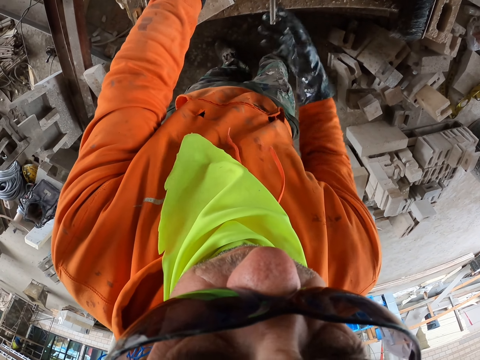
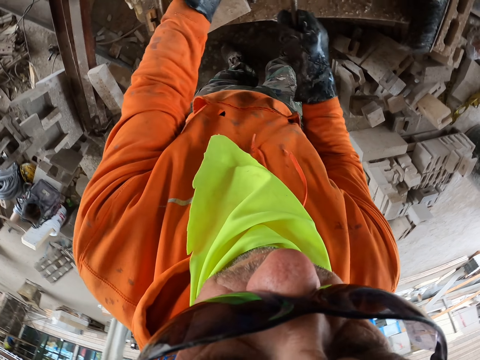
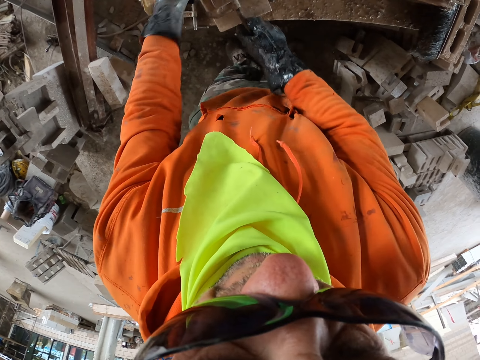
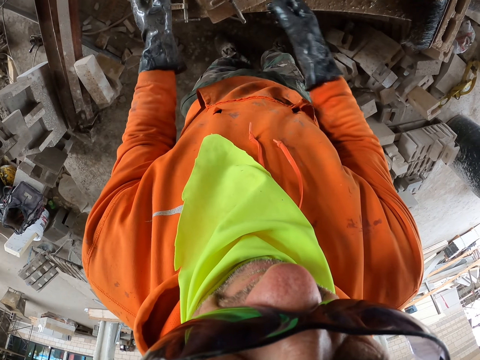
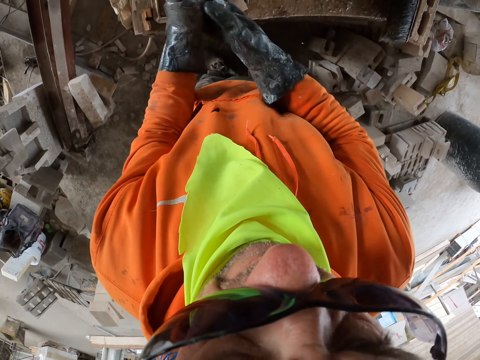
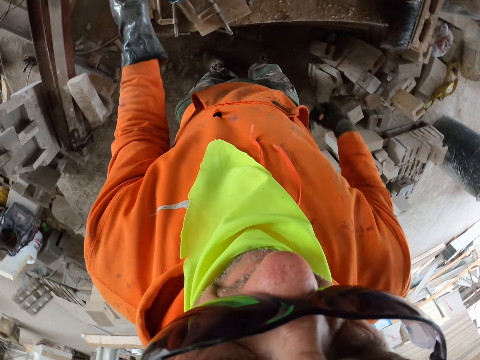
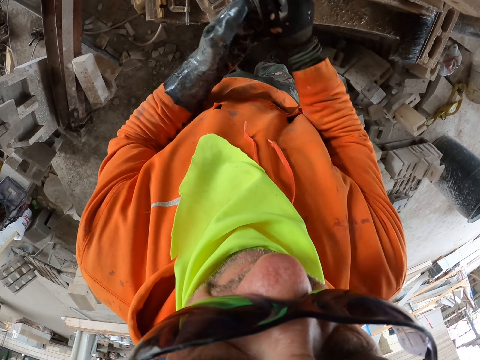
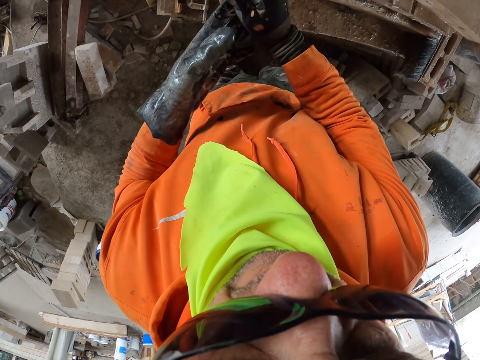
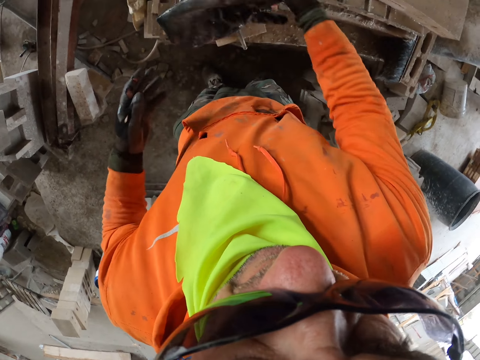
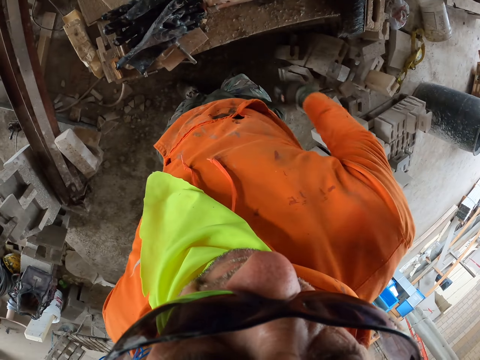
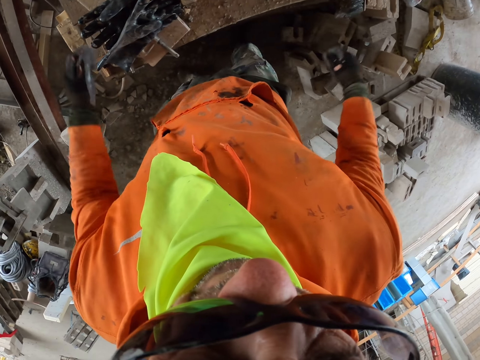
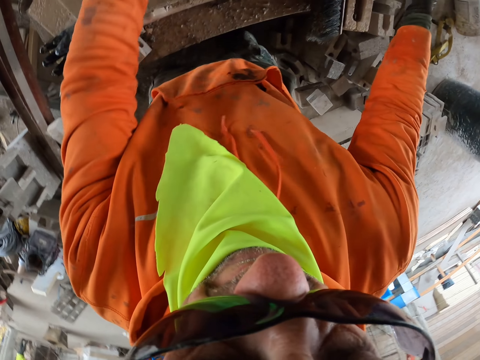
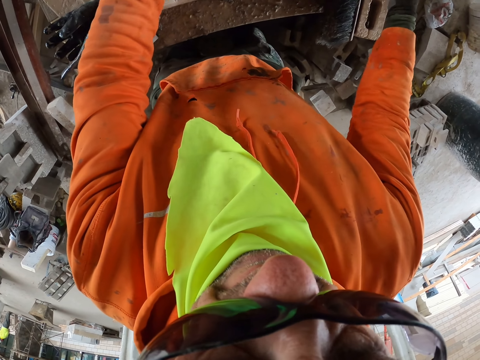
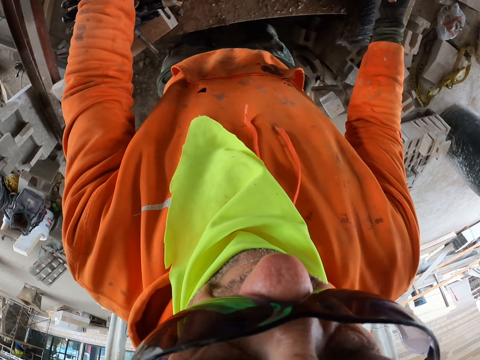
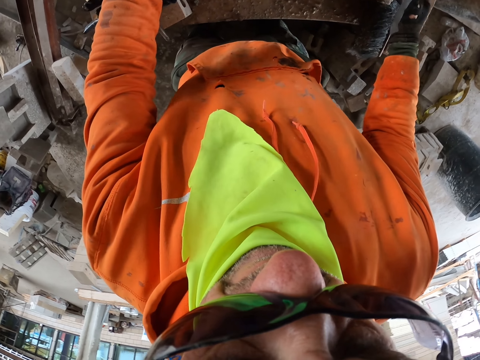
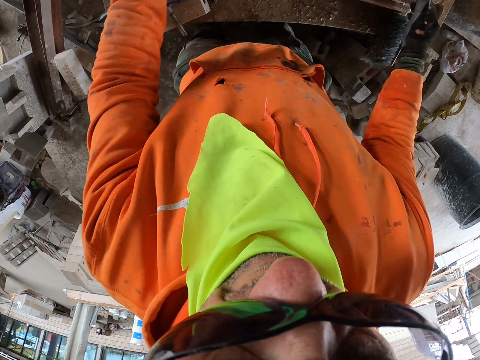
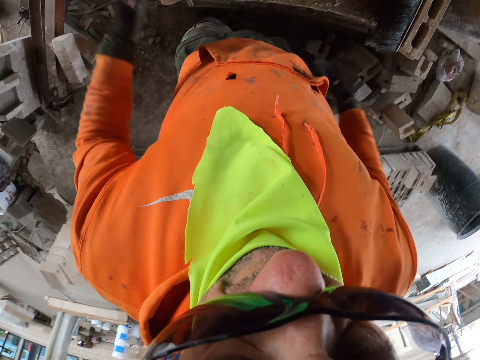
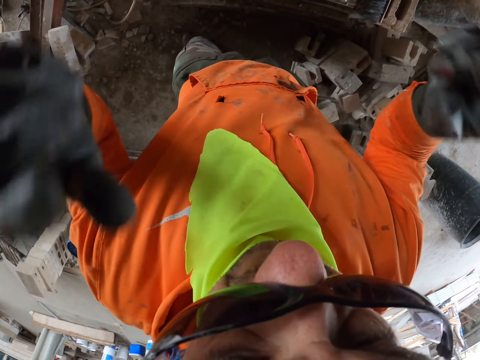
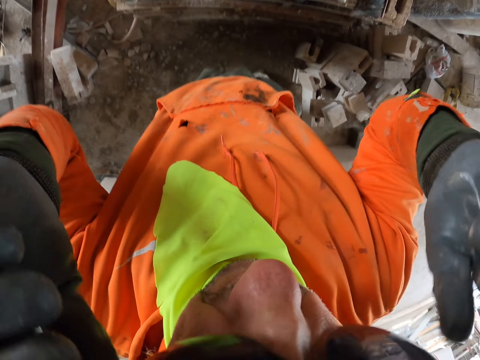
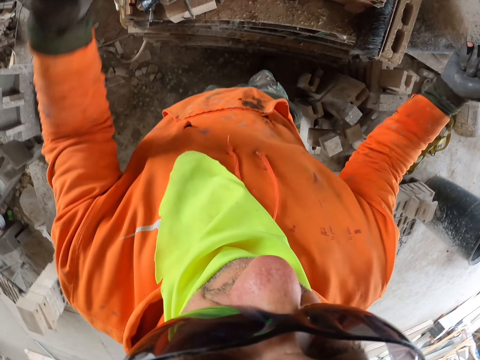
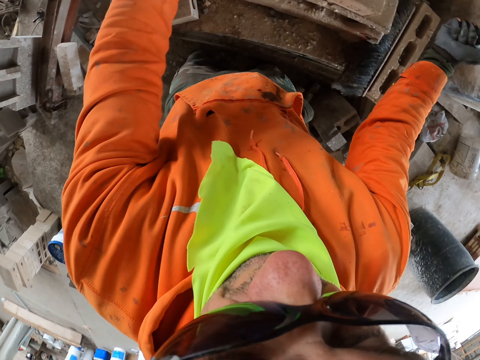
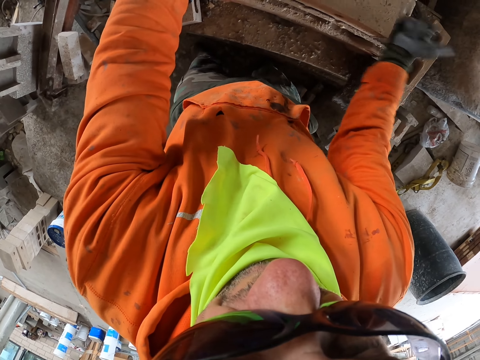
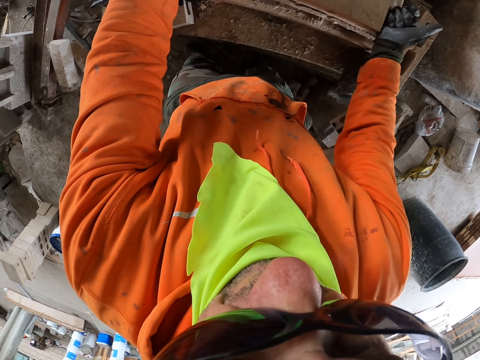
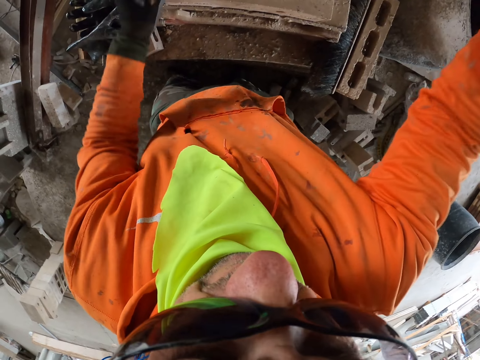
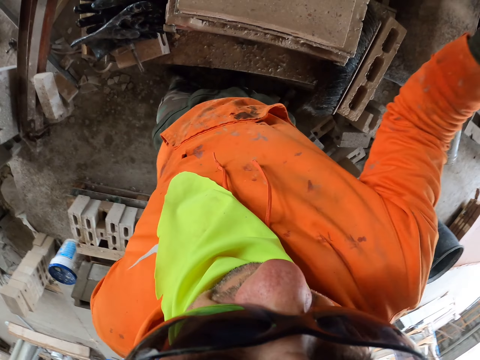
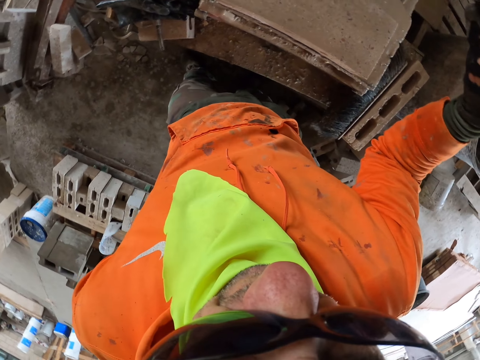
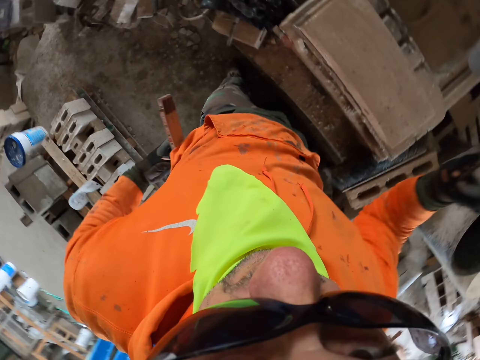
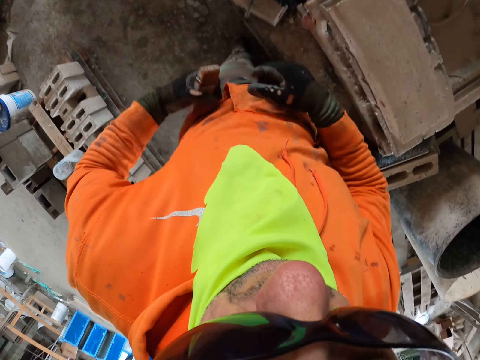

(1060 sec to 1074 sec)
The camera wearer removes the gloves. They move the brick. They adjust the eyeglasses. They hit the brick. They touch the brick maker.

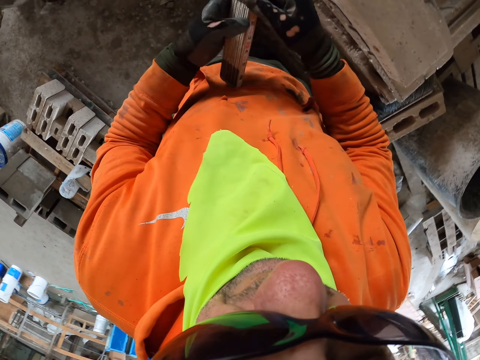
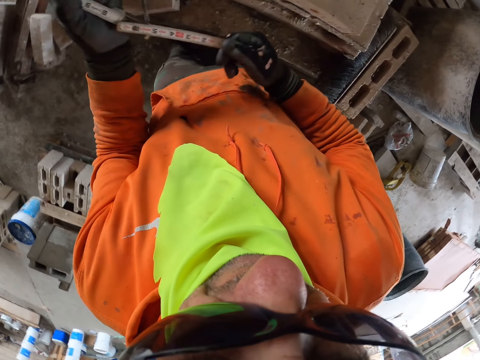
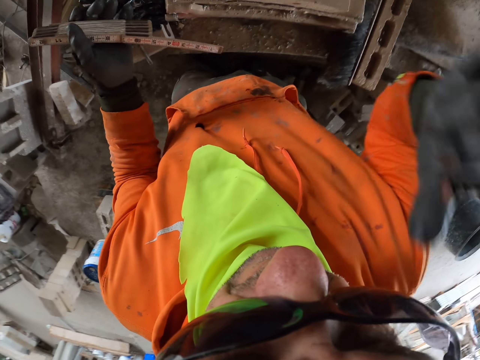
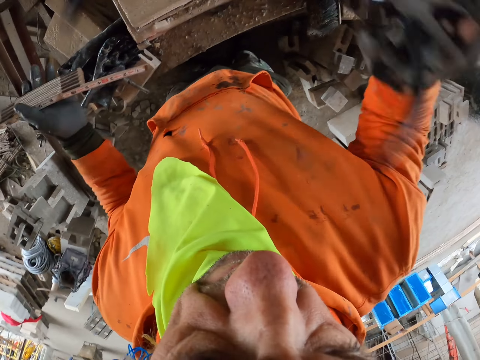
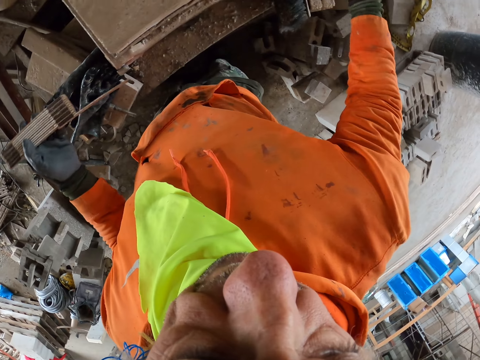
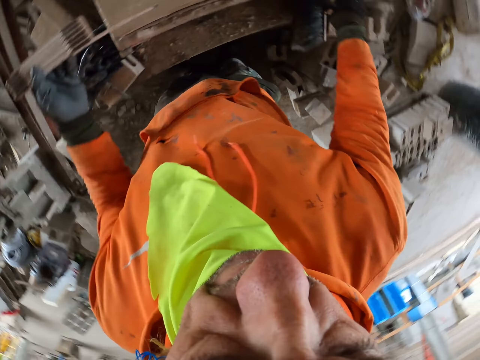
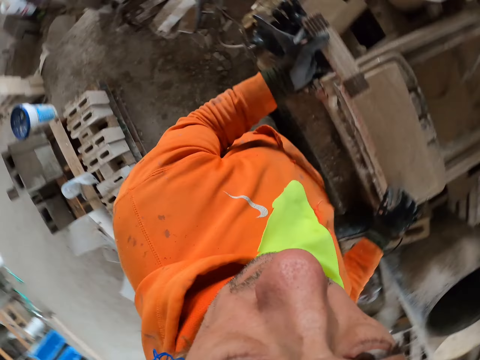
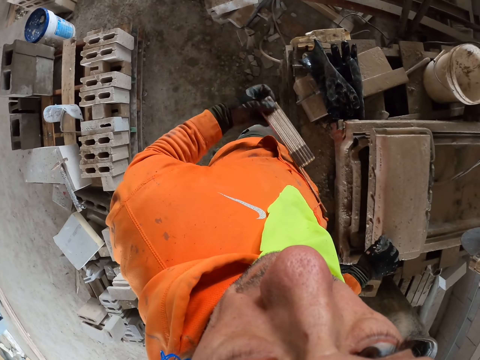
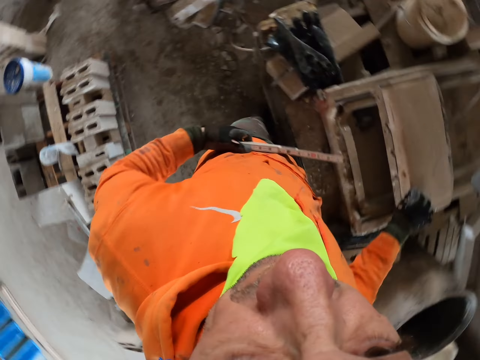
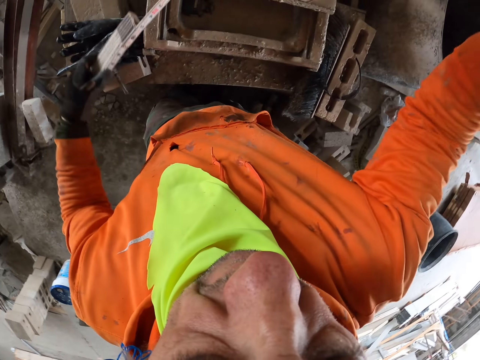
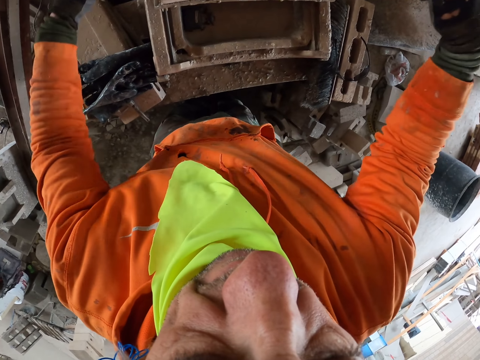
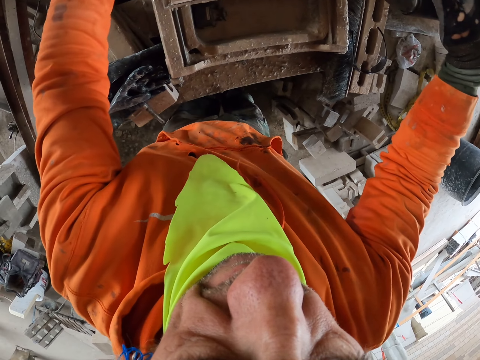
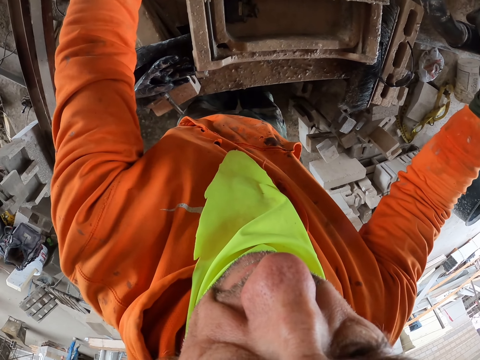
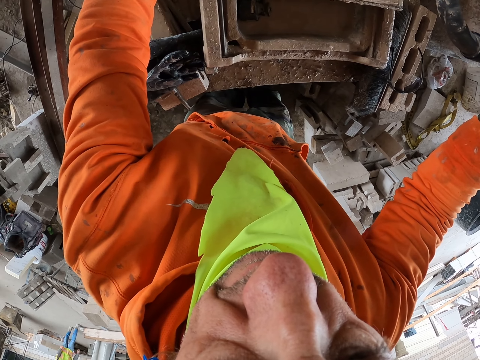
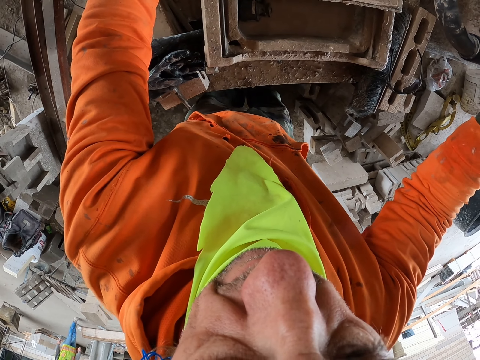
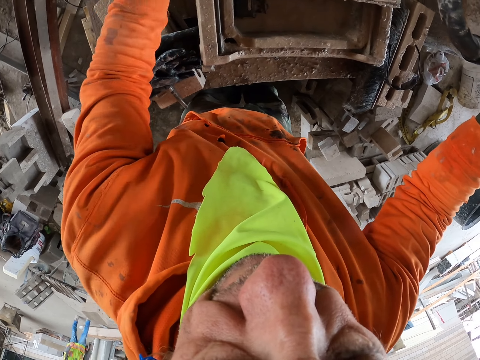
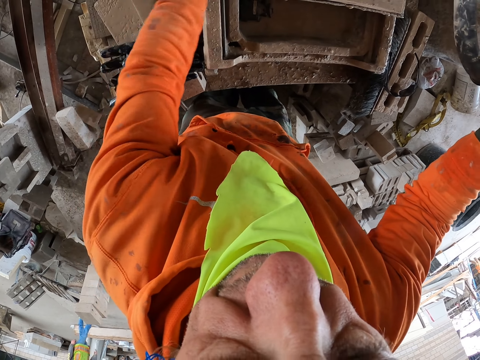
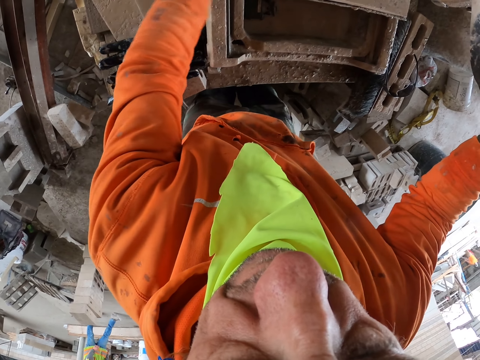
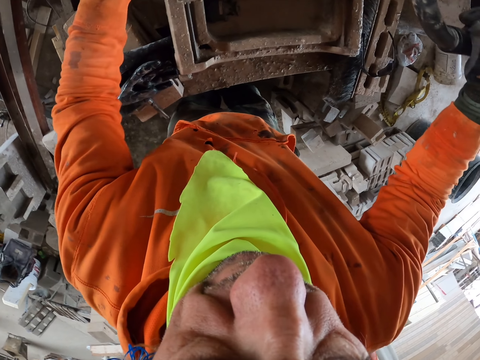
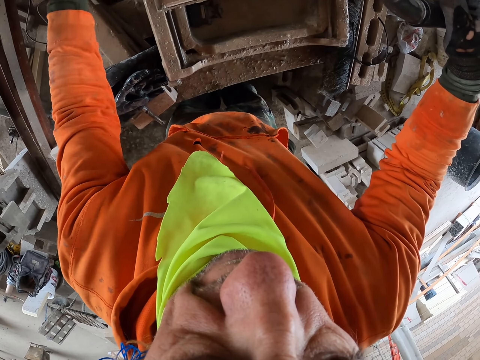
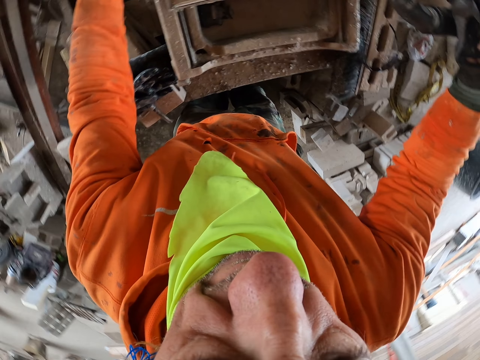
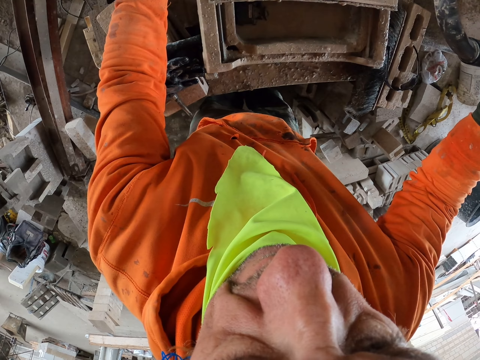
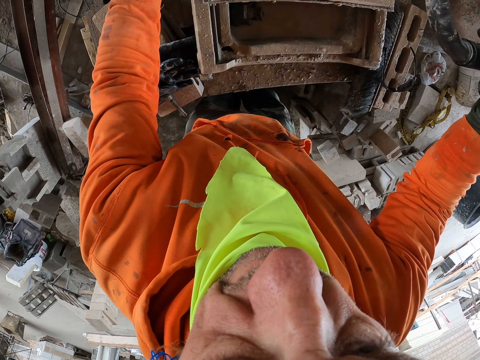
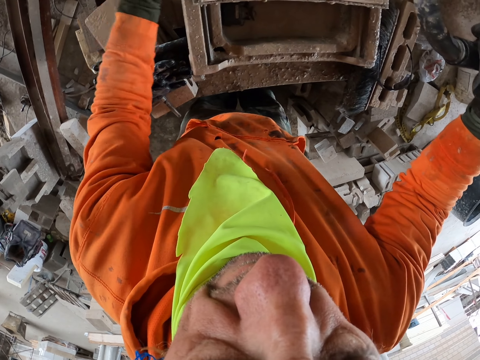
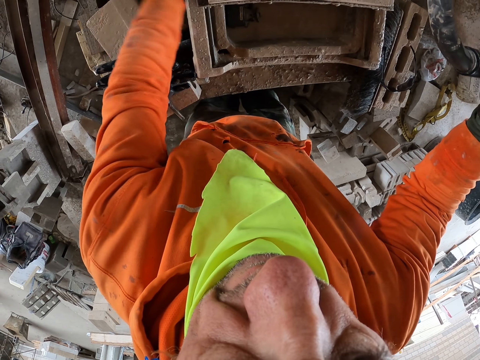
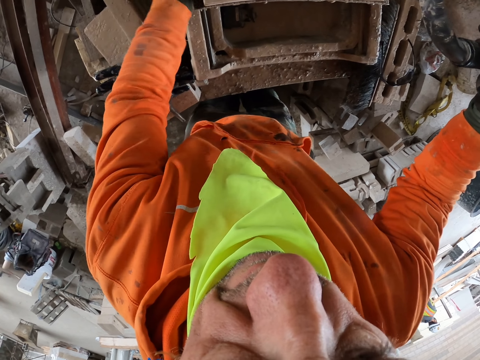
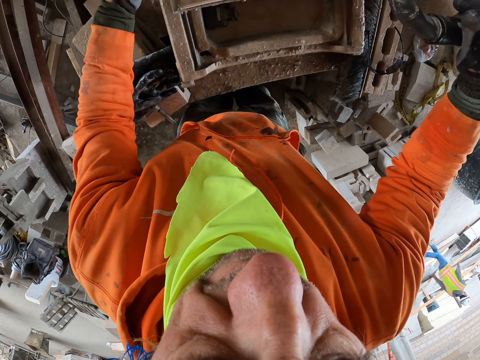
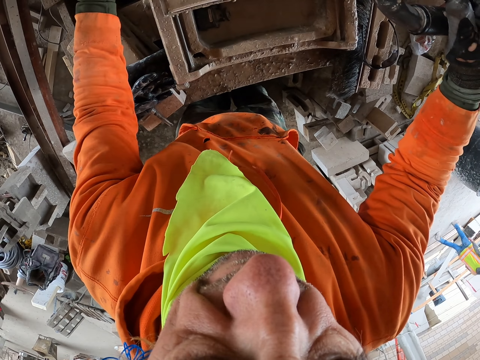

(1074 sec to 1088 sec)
The camera wearer picks up the measuring tape. They remove the eyeglasses. They are measuring a block. They move the brick. They touch the brick making machine. They hit the brick maker machine.
